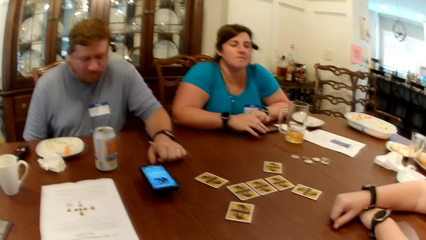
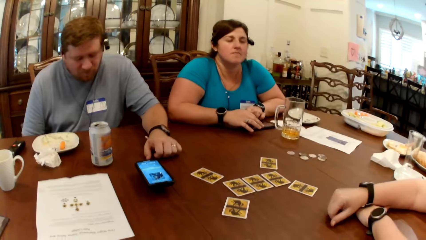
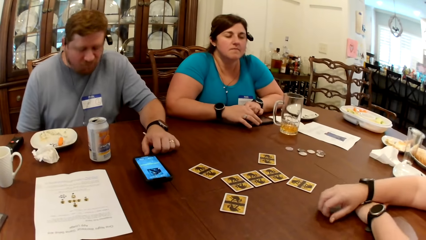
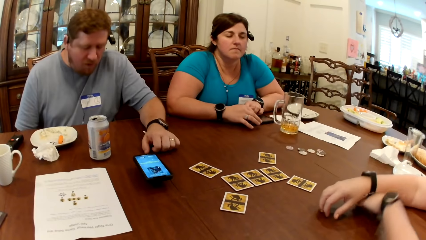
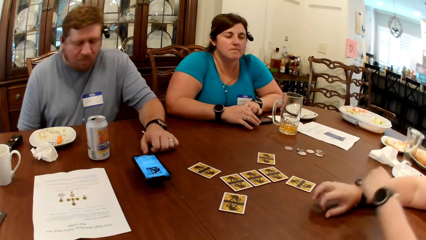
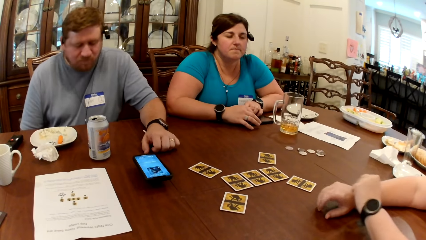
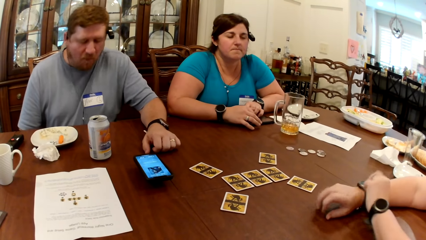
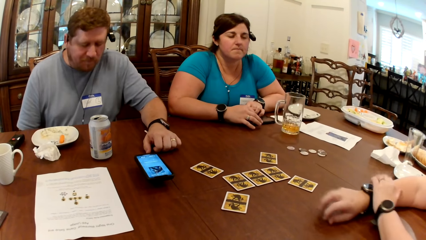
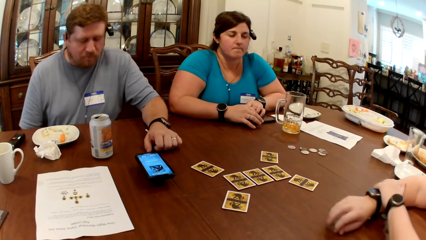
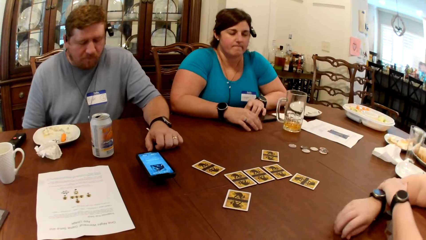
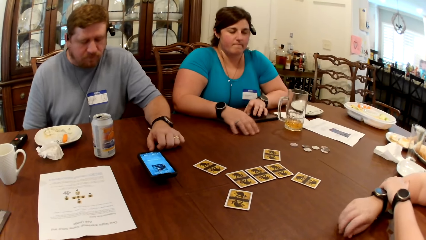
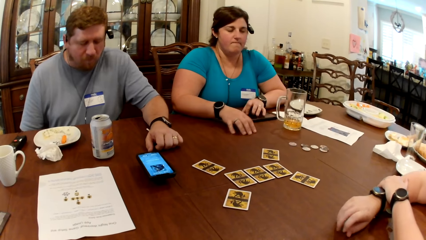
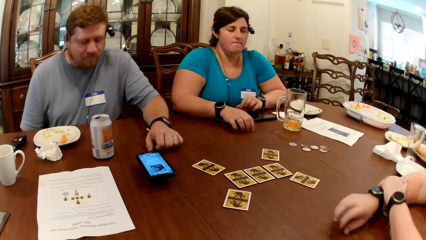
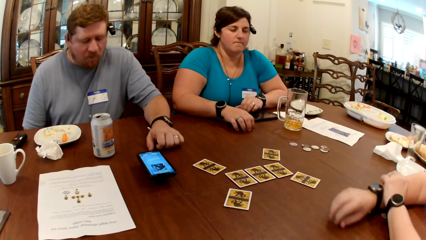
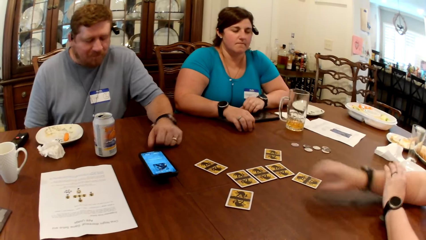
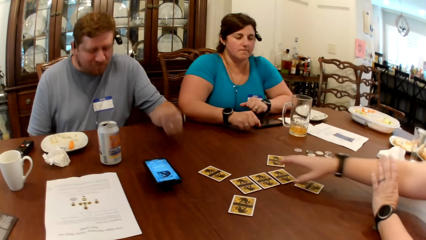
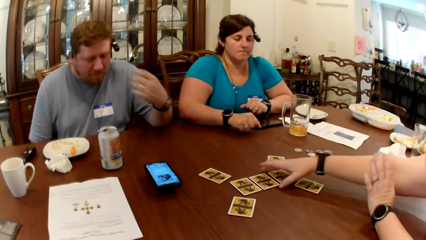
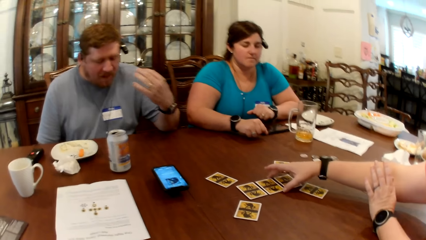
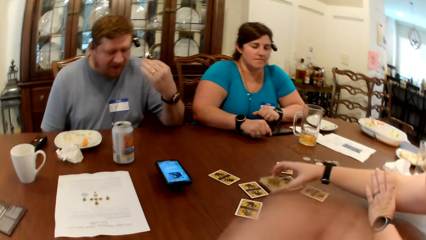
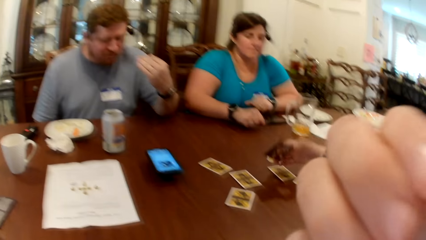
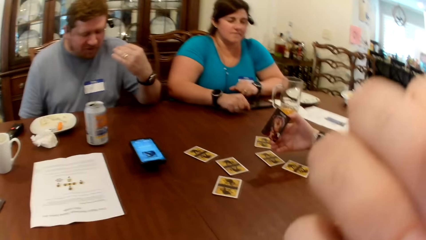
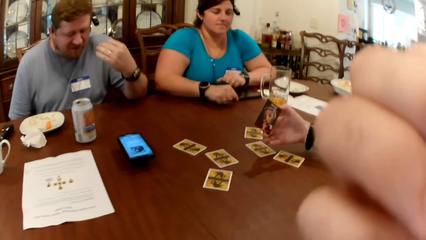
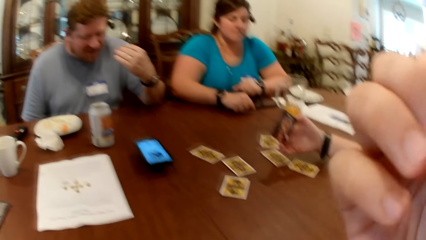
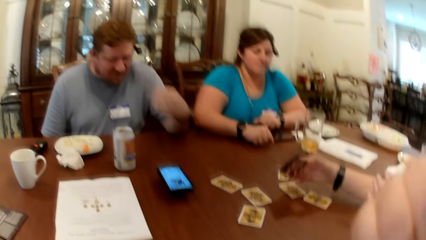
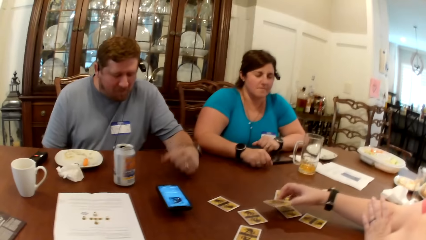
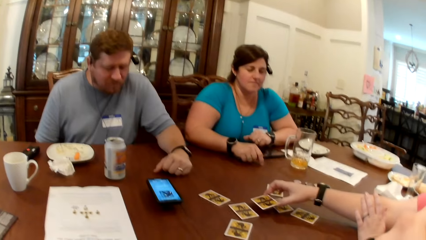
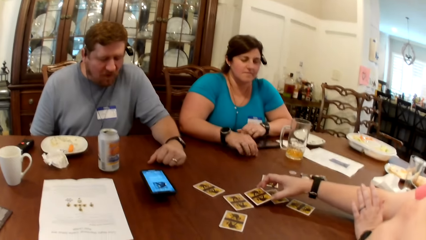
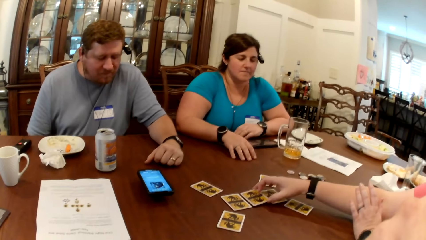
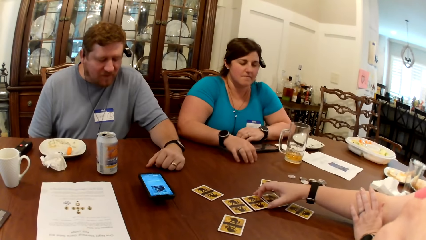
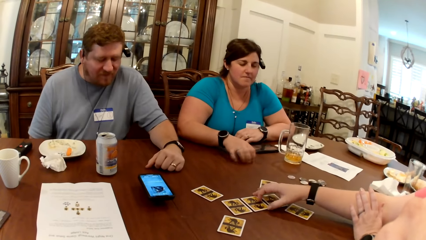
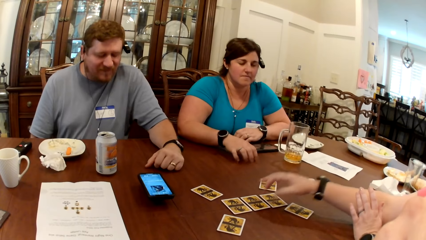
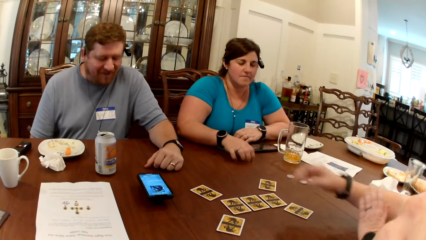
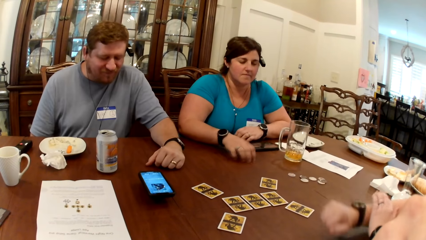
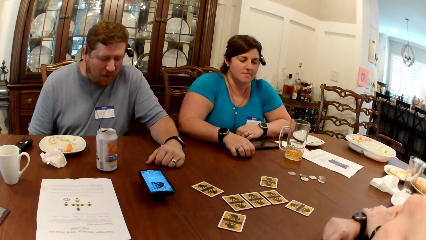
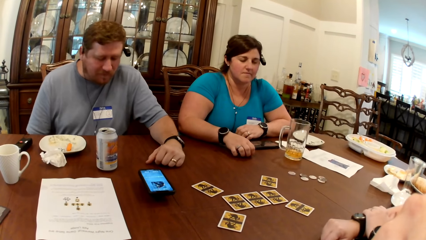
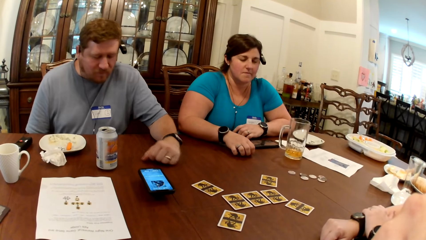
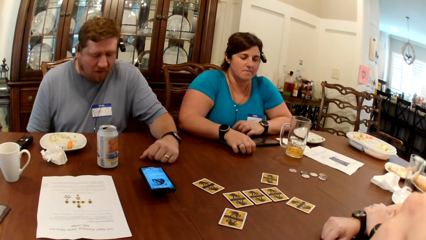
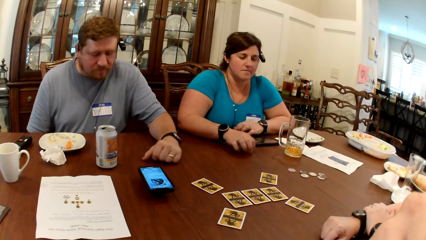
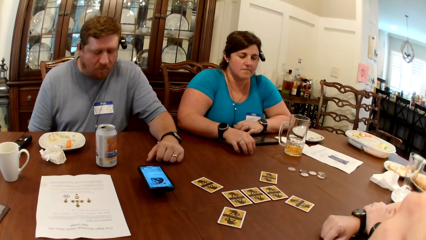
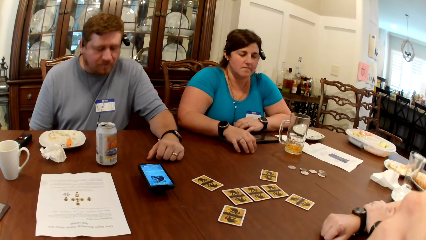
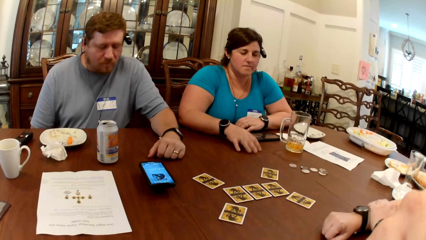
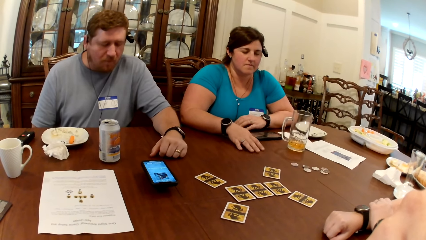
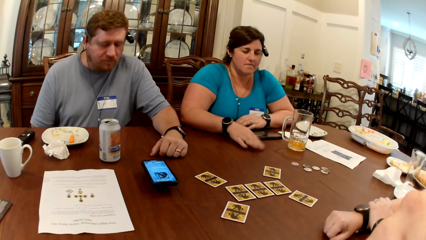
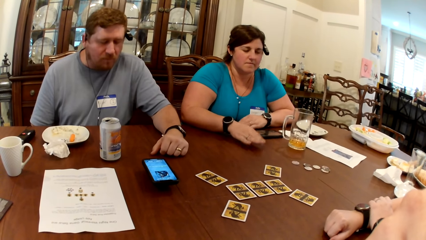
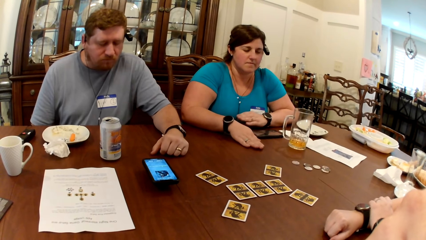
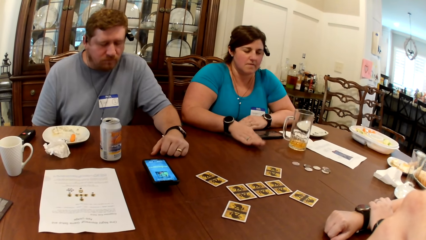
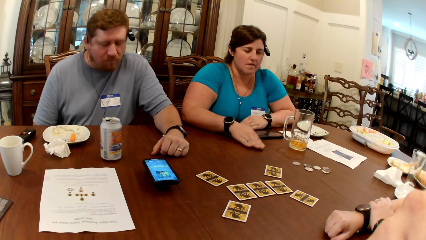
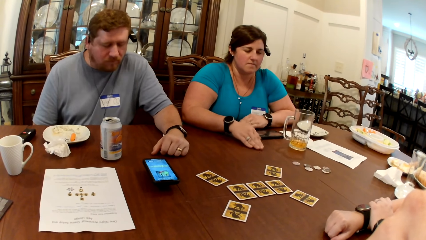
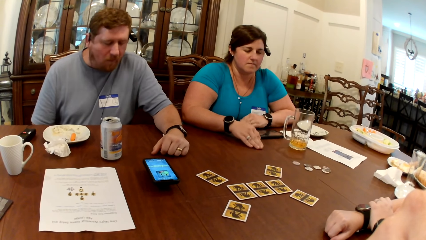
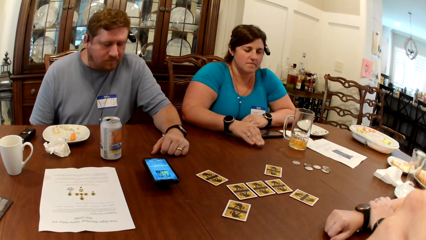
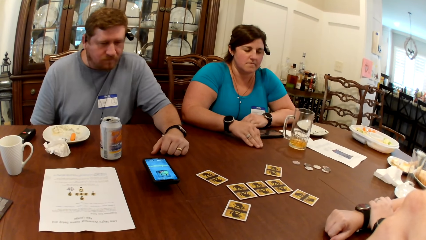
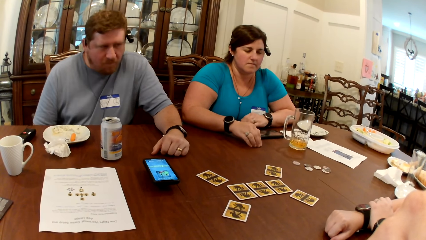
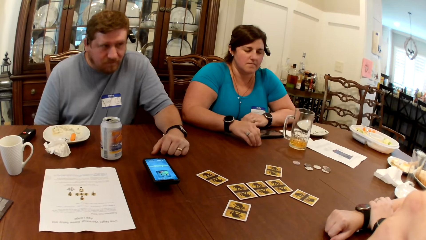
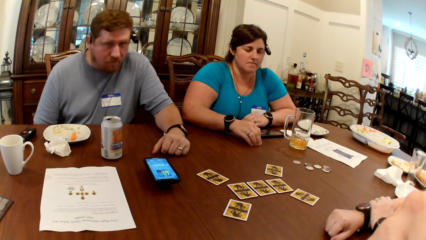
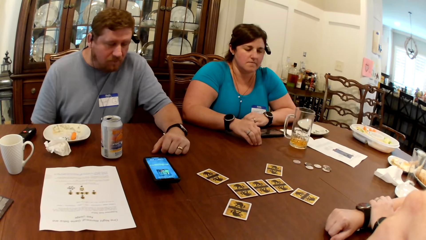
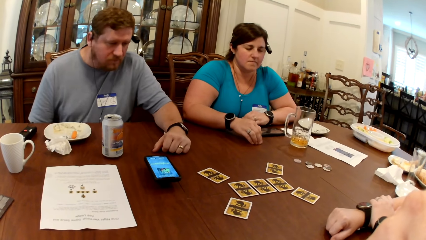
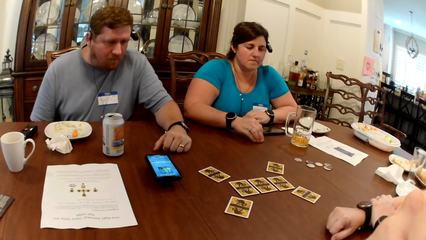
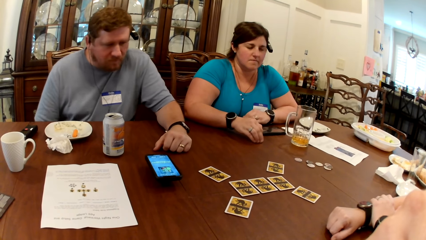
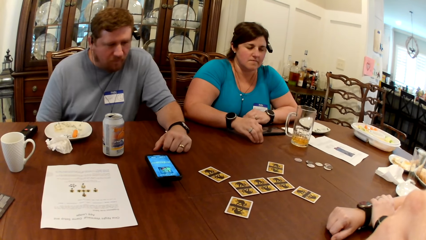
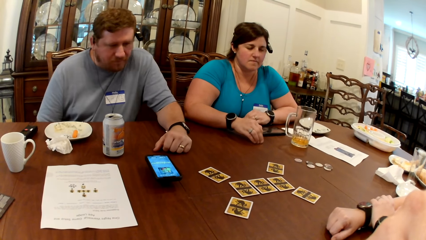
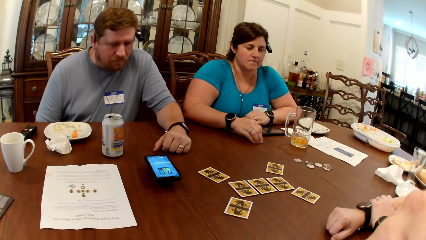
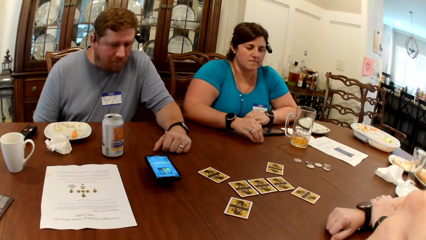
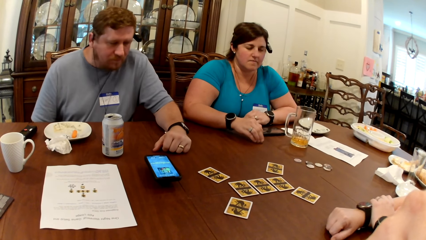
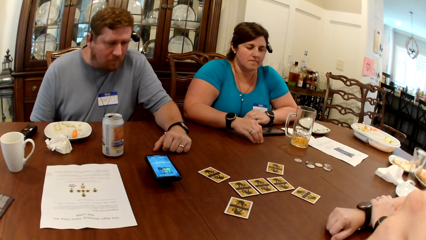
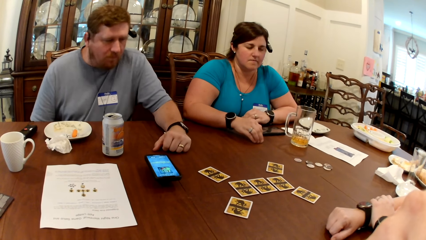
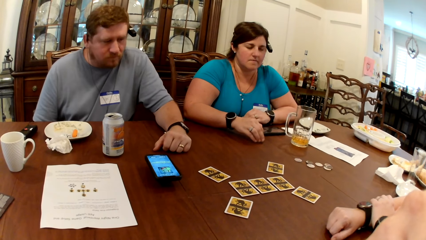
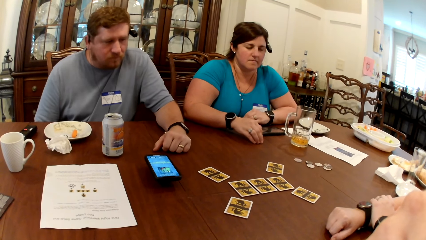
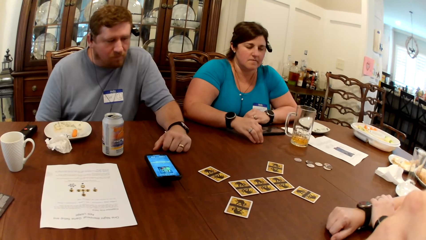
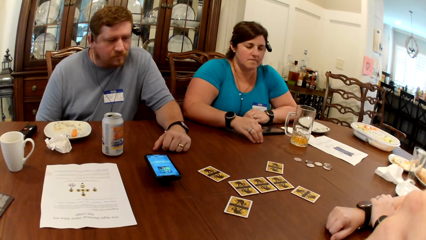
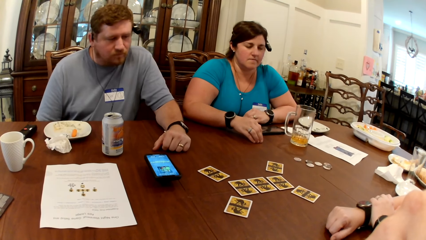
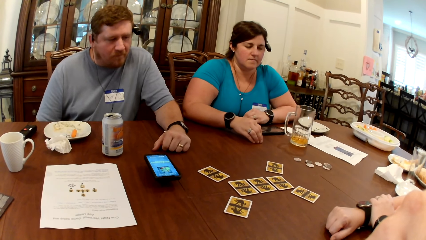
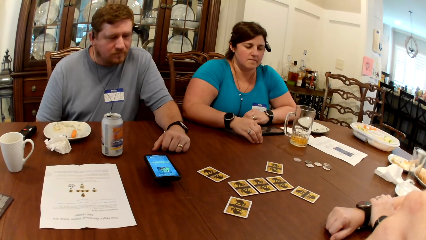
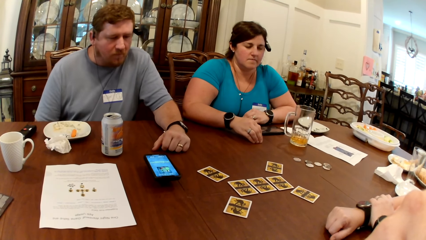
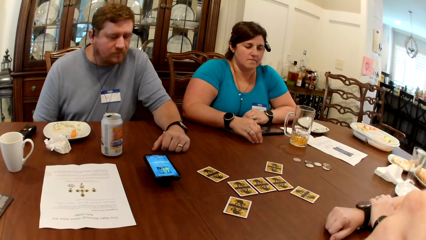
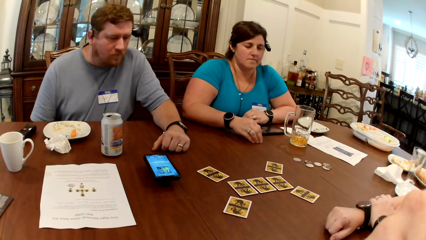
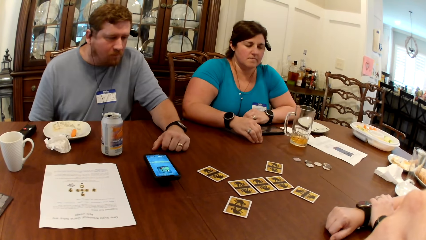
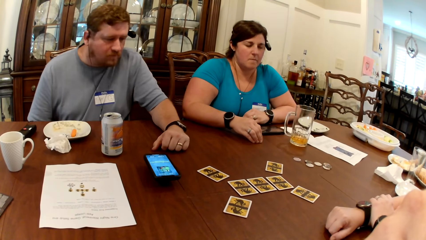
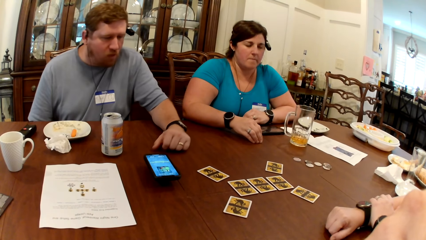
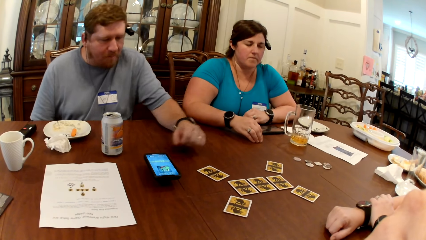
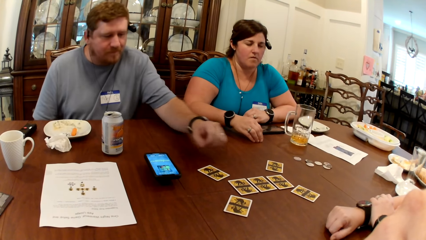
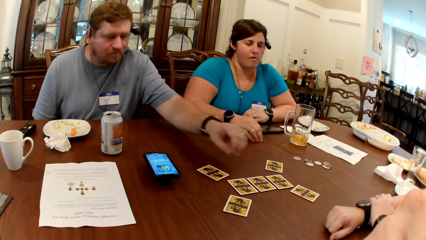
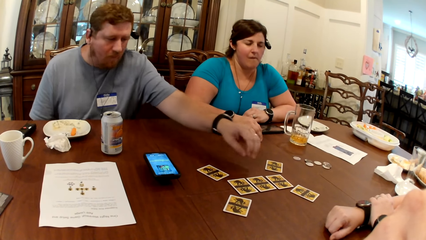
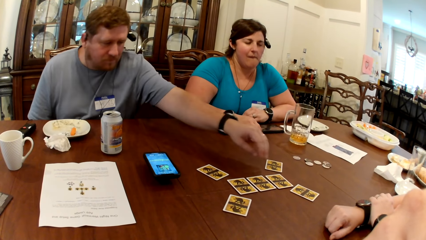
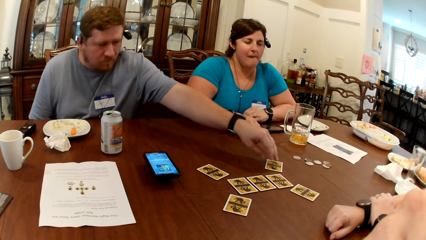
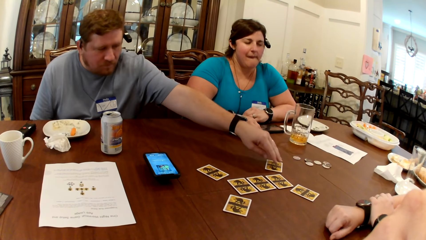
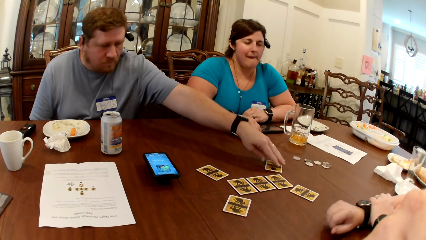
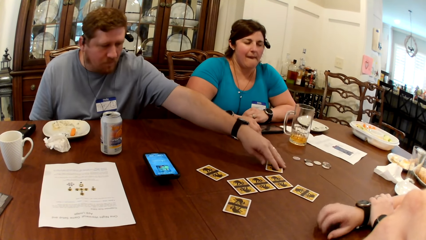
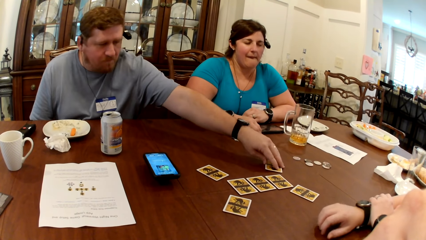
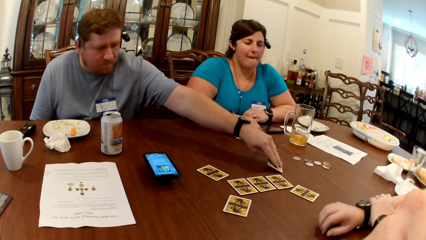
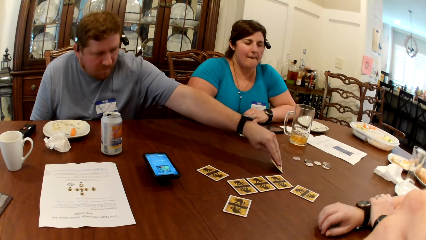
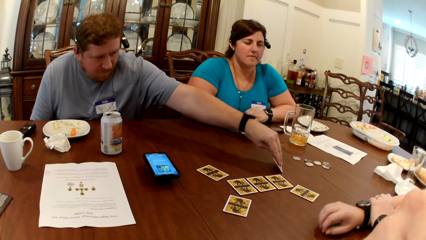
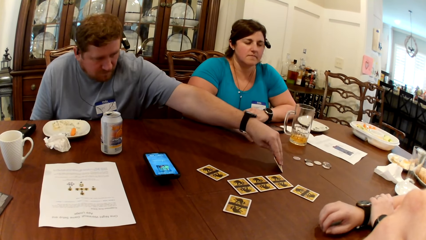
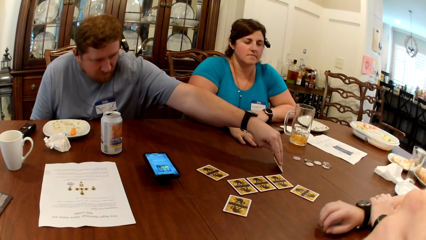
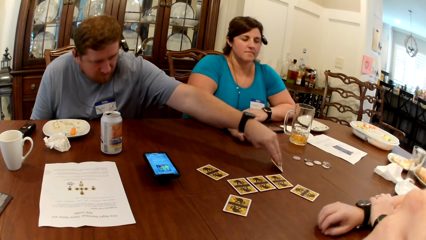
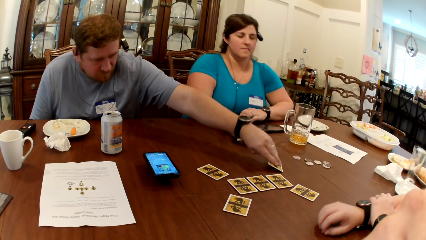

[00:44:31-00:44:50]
The woman picks the card from the table with her right hand. The camera wearer touches his face with his right hand. The woman drops the card in her right hand on the table. The man checks the card on the table with his left hand.
